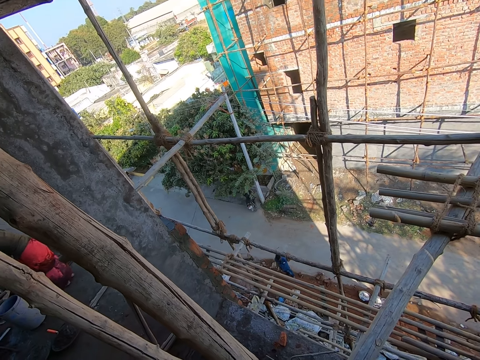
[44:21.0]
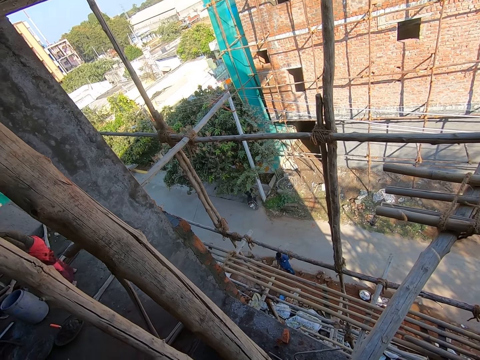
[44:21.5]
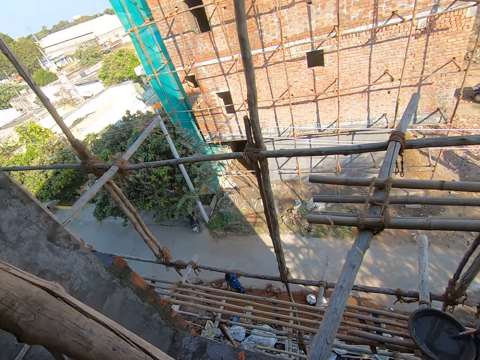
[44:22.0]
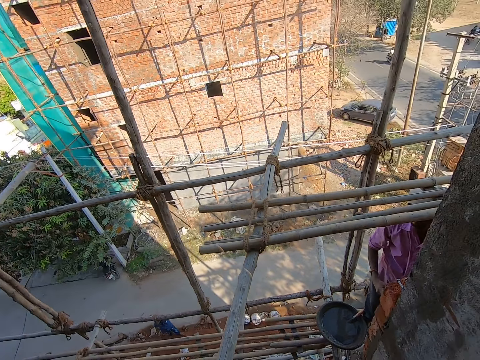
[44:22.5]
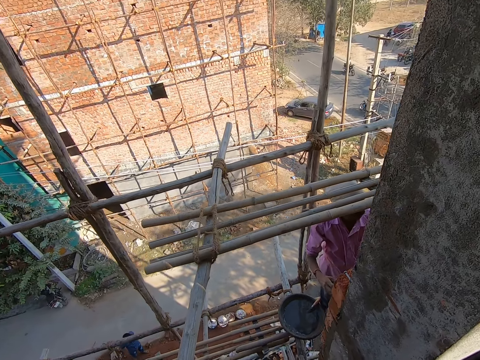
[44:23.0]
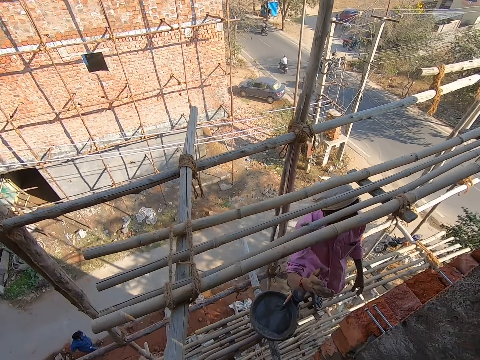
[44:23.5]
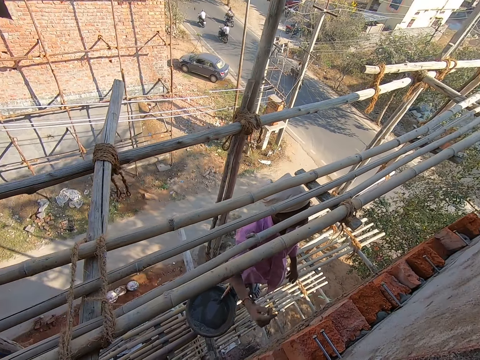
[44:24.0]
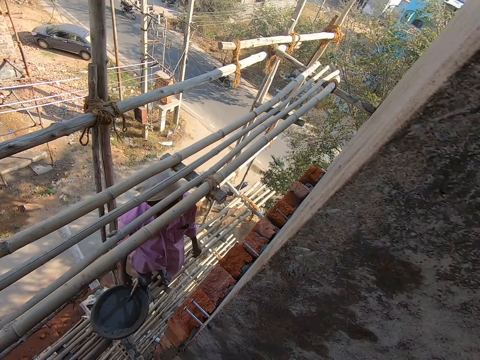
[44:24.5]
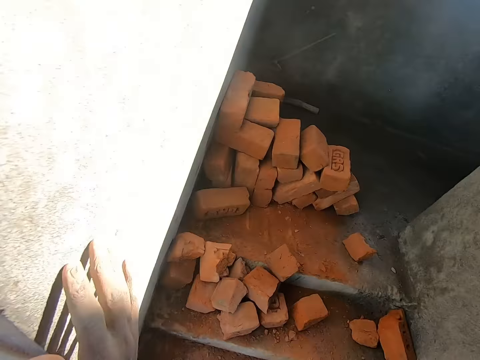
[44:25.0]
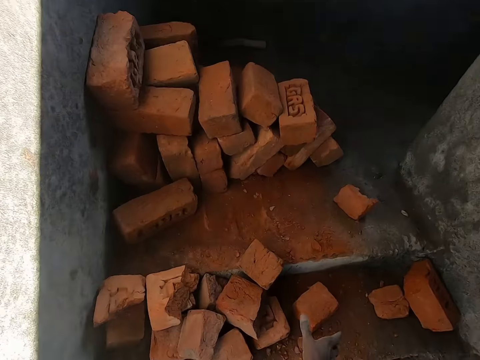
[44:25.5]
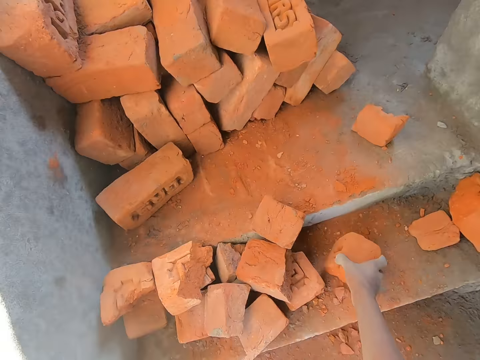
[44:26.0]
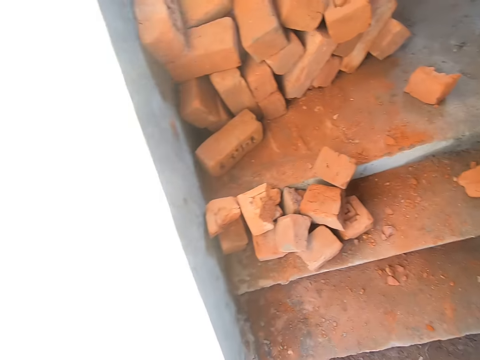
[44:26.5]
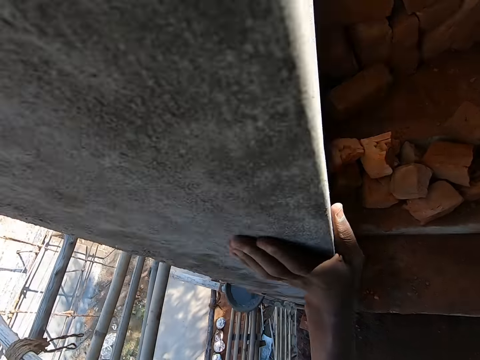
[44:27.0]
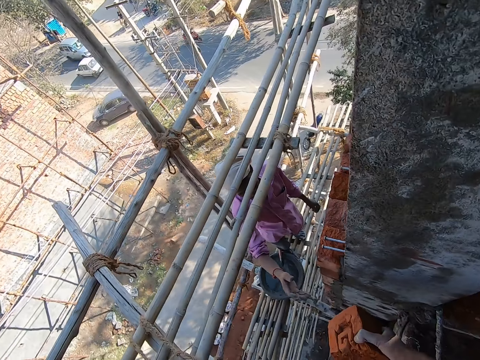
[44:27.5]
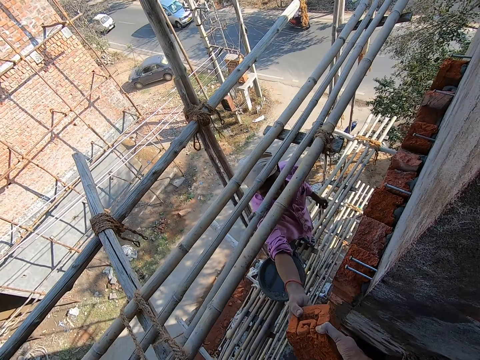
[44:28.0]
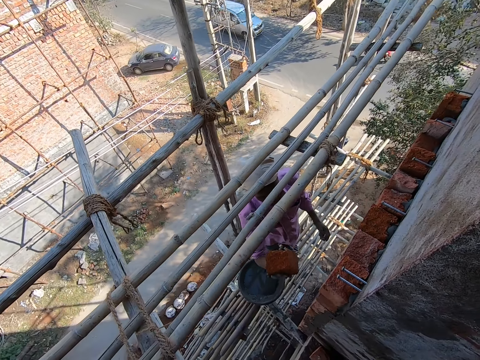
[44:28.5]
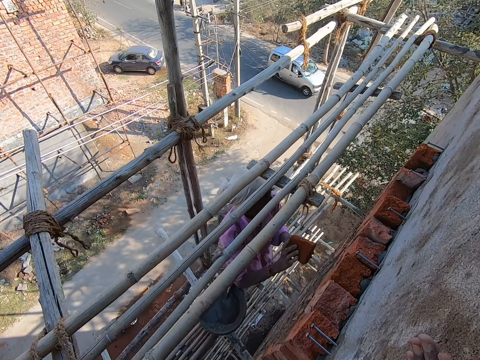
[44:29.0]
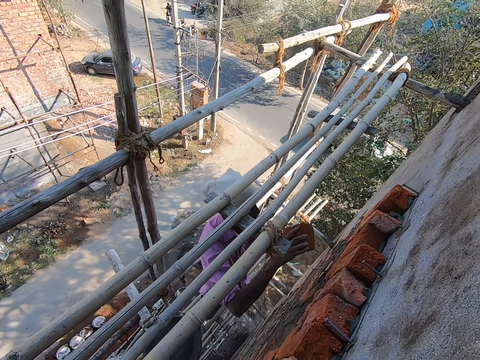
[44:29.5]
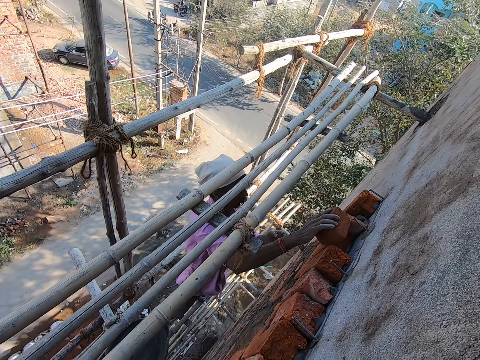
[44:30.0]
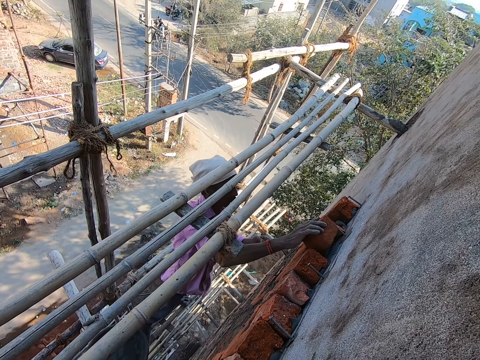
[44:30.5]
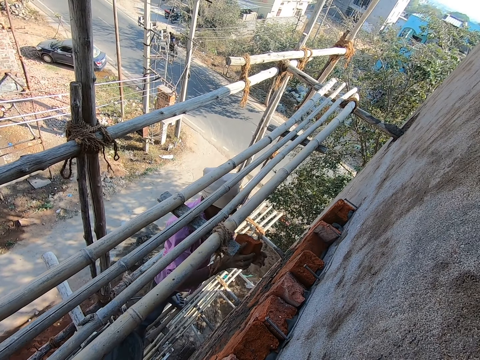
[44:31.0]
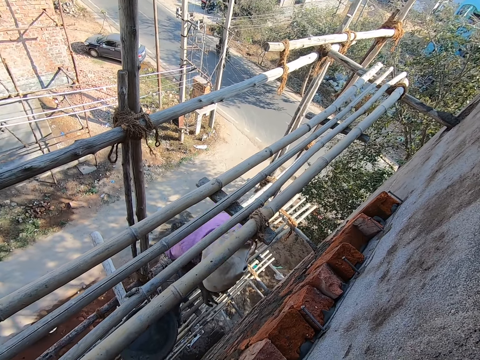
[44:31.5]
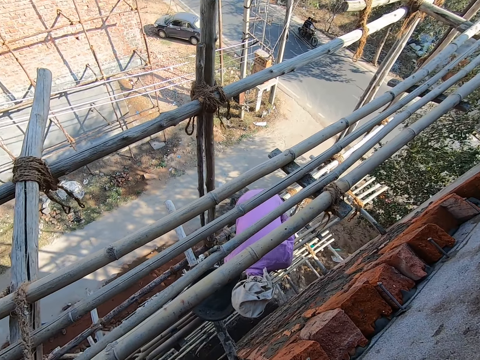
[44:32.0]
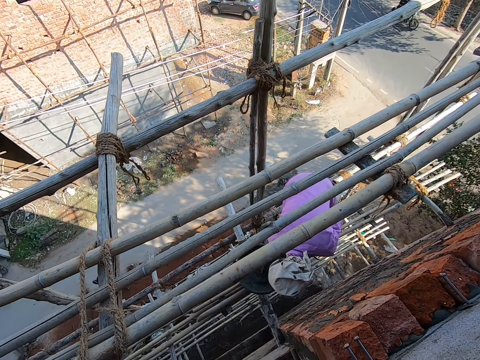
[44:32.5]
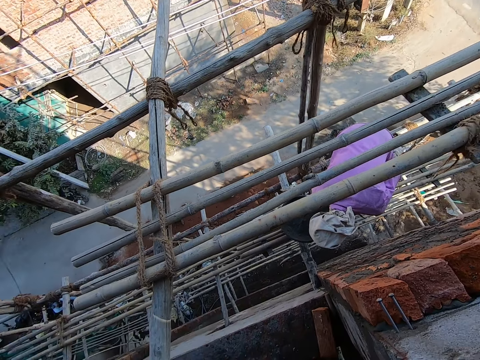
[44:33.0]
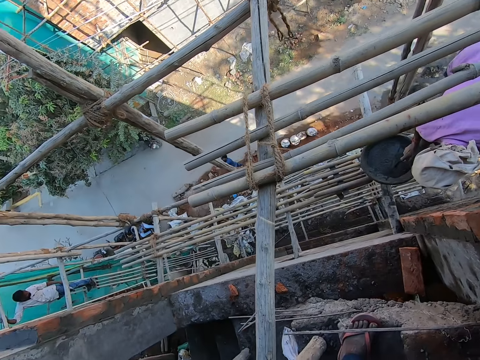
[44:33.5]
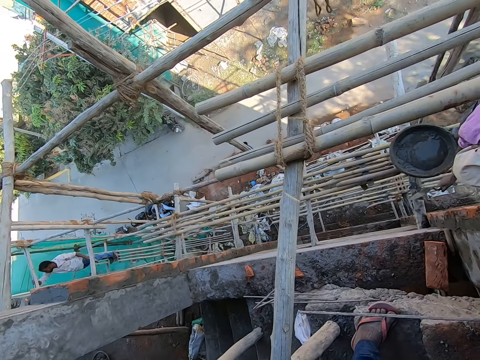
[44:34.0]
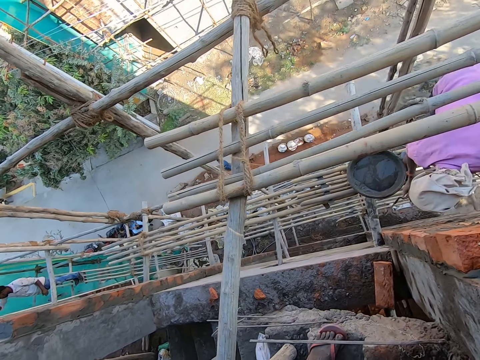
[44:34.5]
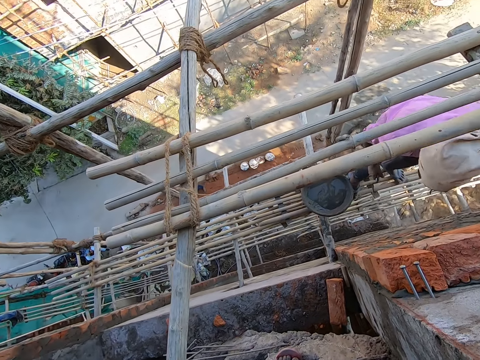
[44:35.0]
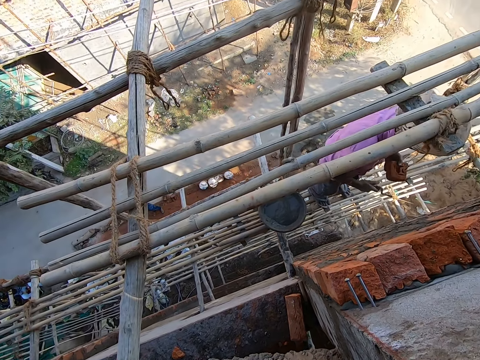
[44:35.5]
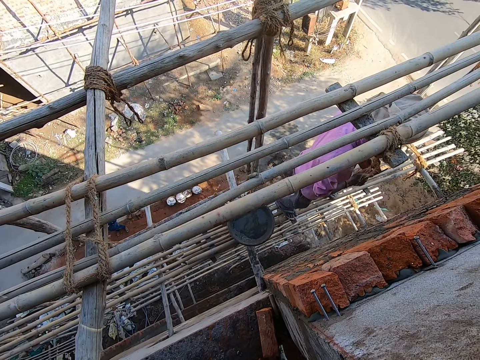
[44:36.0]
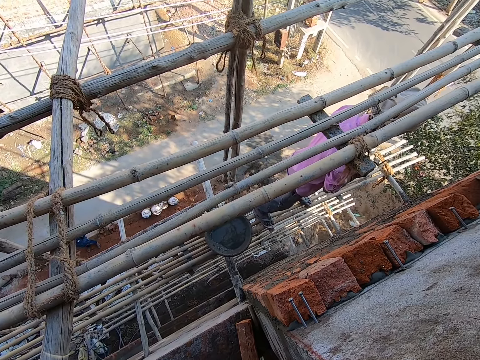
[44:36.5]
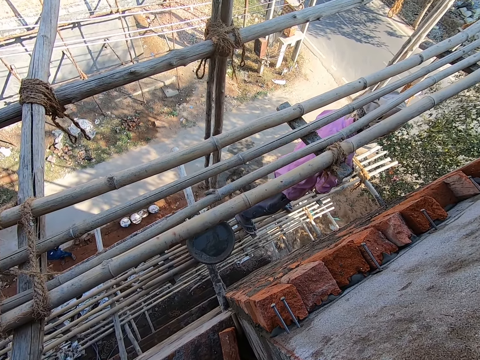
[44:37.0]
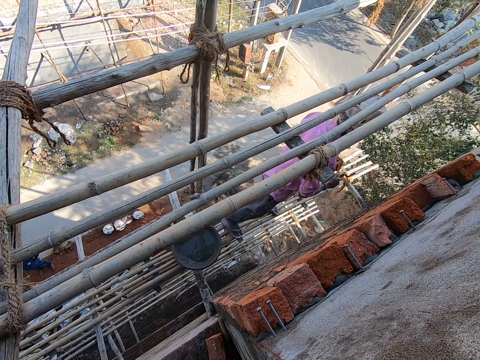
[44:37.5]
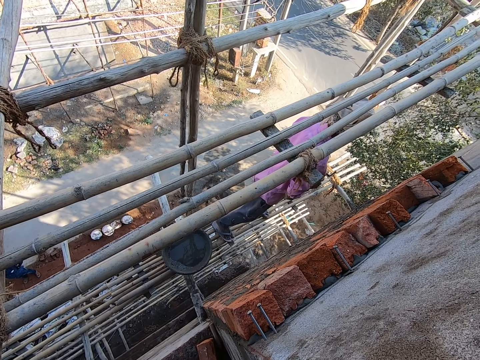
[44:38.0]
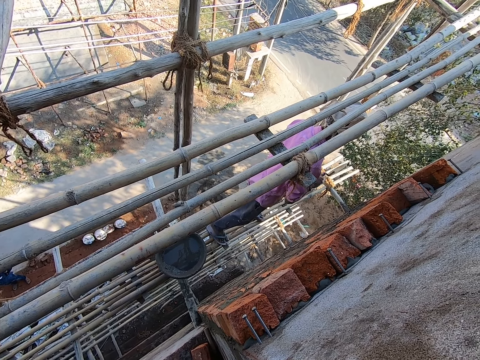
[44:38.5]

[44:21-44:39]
The man gesticulates with his right hand. The man converses with the camera wearer. The camera wearer looks around. He picks a red brick on the stairs with his right hand. He turns around. The man picks the brick from the camera wearer. The camera wearer hands the man the red brick with his right hand. The man puts the brick on the wall. The man sizes the red brick on the wall with his right hand. The man picks a trowel in the container of cement. The man hits a stick with the trowel in his right hand. The man hits the red brick with the trowel in his right hand. The man sharpens the brick with the trowel.

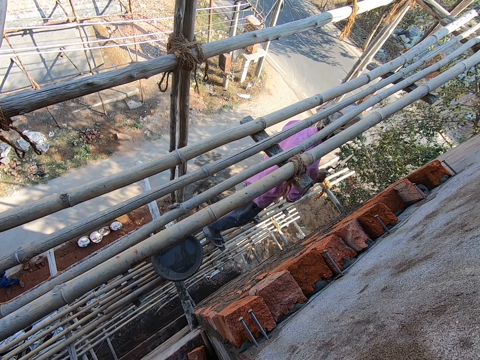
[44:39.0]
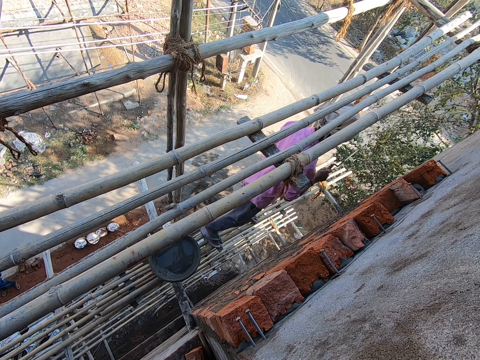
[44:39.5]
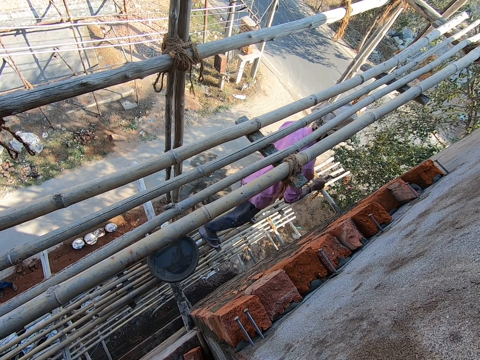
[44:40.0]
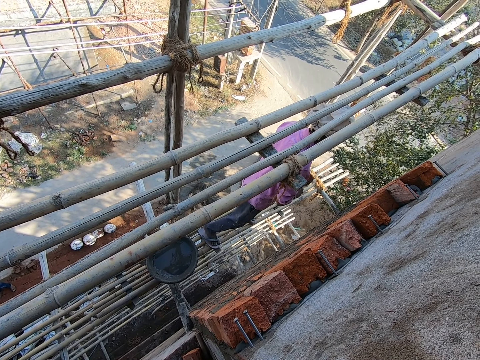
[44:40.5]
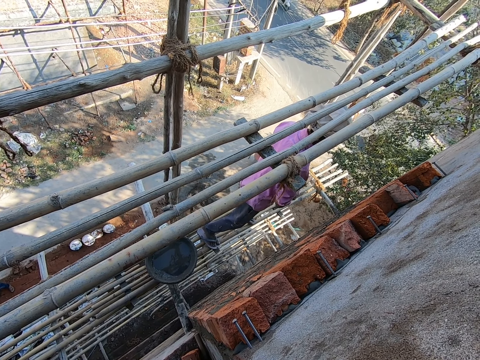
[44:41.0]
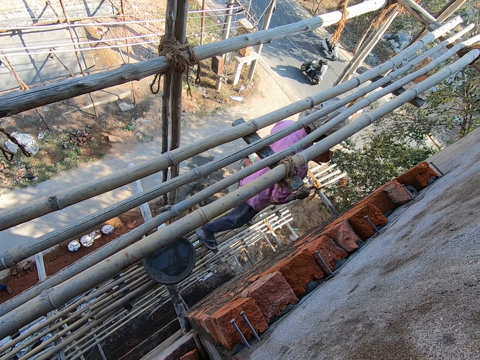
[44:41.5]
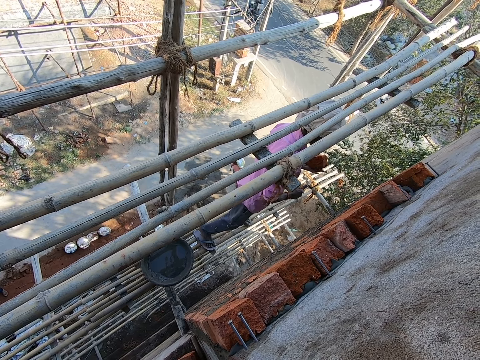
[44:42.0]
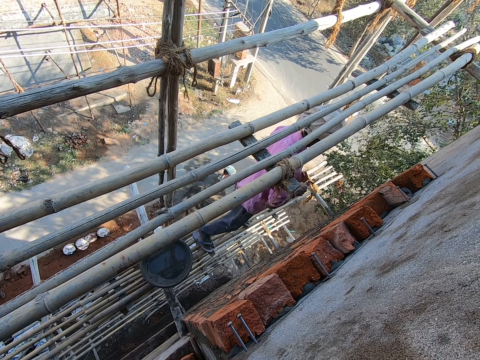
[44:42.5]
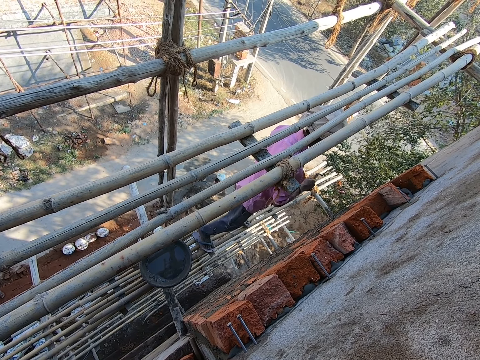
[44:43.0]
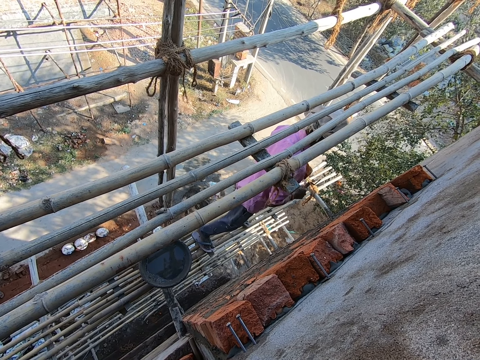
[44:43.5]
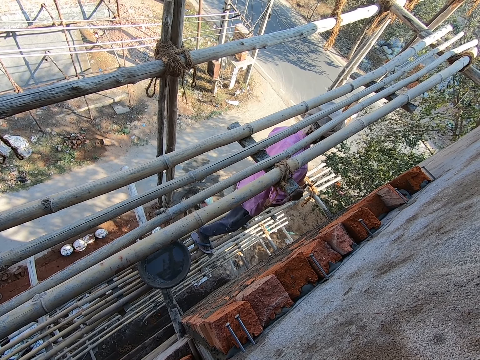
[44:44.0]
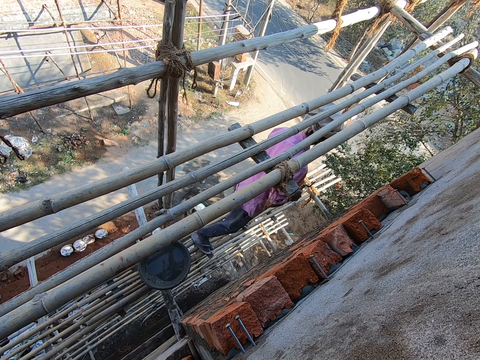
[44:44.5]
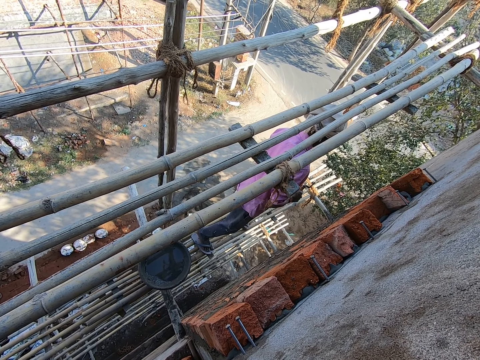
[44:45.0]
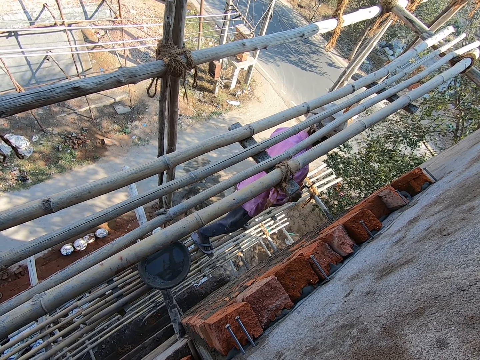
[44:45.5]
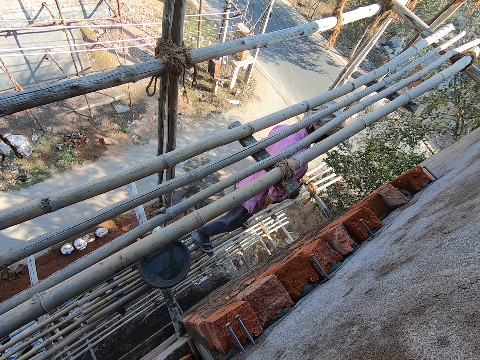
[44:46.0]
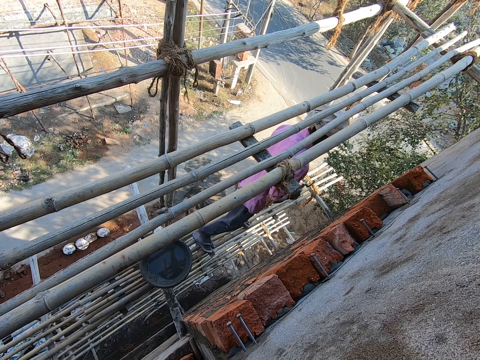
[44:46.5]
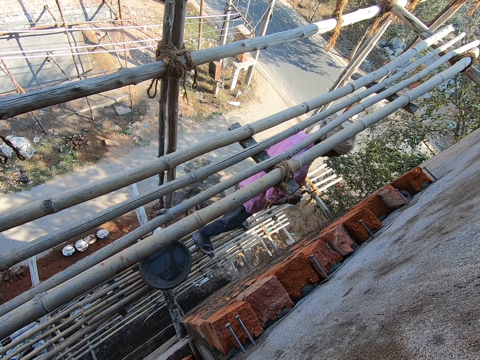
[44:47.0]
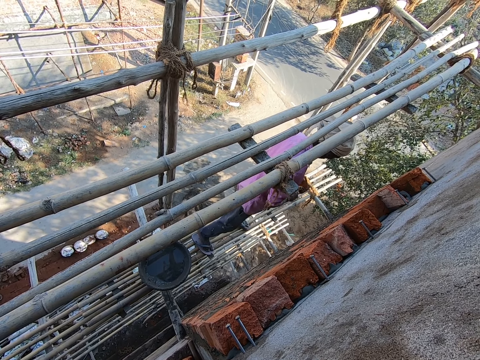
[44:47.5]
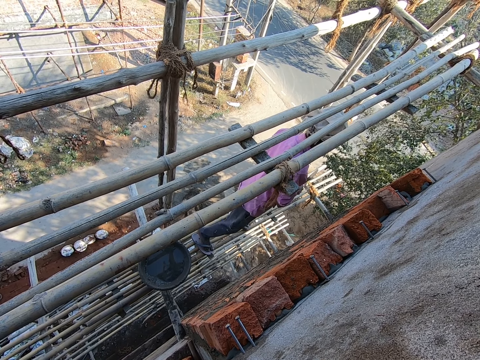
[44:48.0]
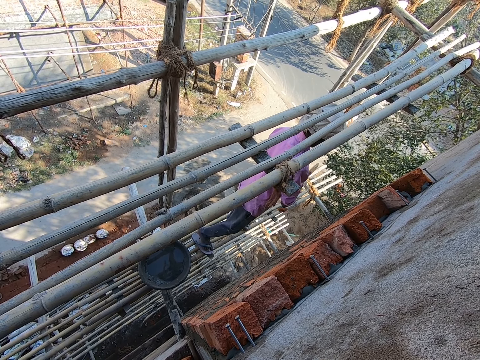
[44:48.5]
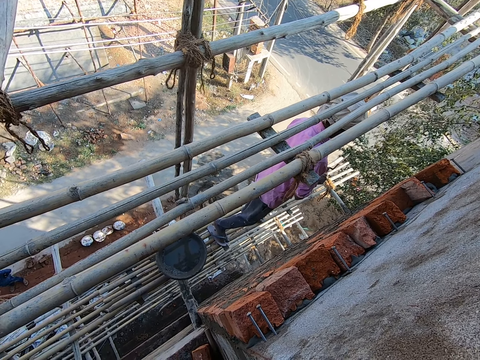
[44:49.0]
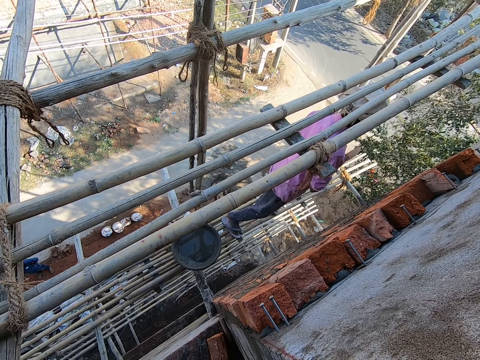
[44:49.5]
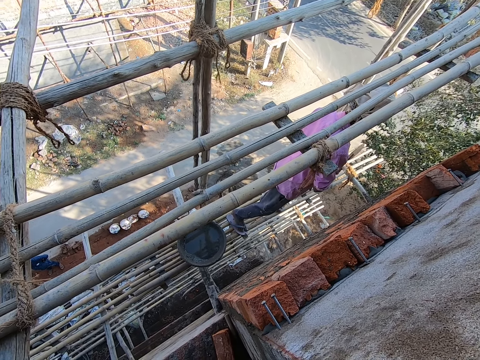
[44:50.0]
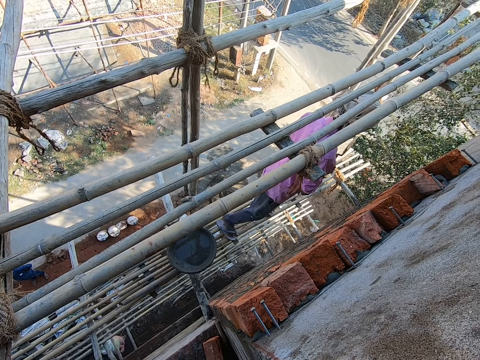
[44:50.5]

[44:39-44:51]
A person looks around. The person sharpens the brick with a trowel.
